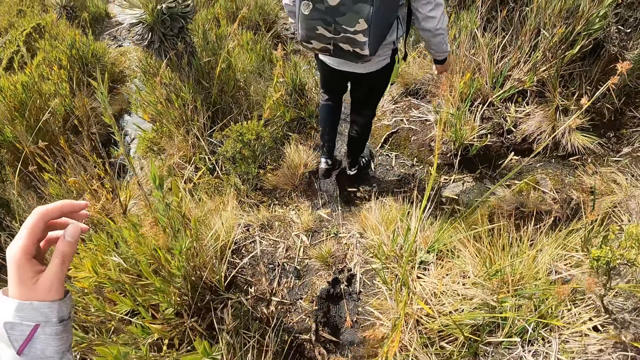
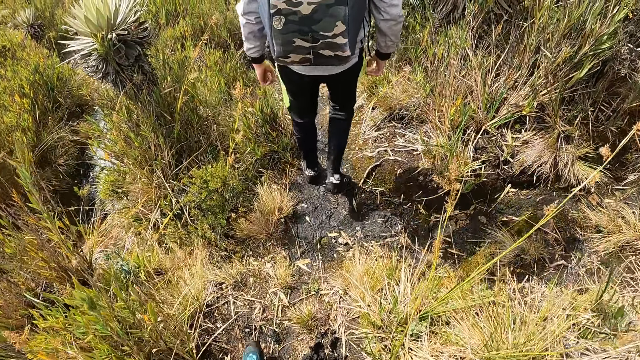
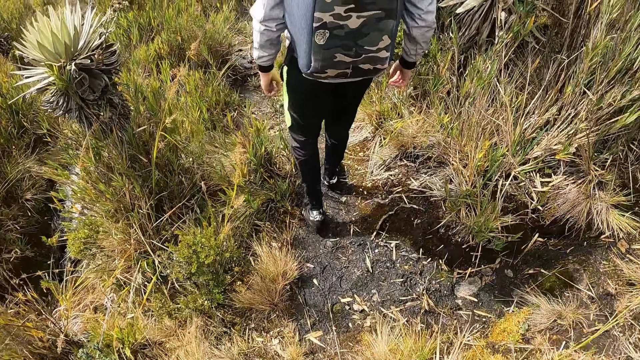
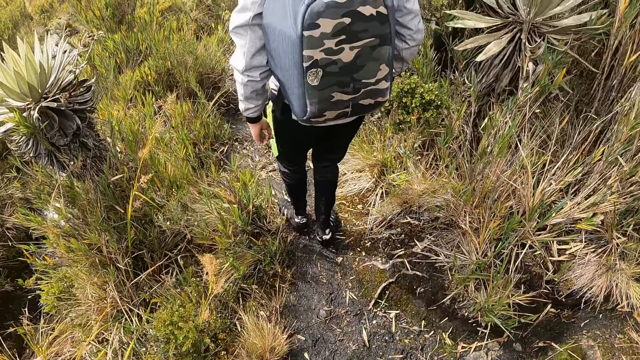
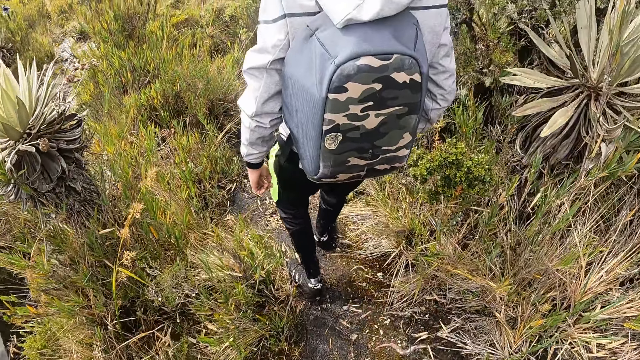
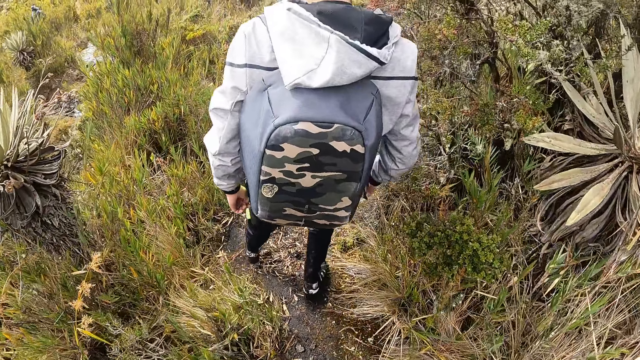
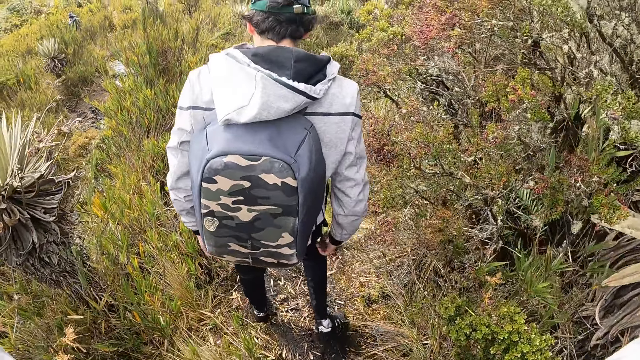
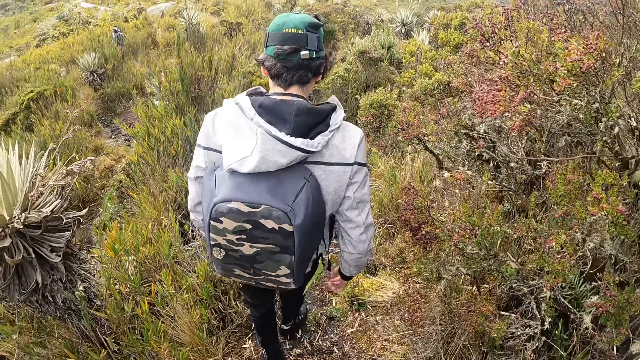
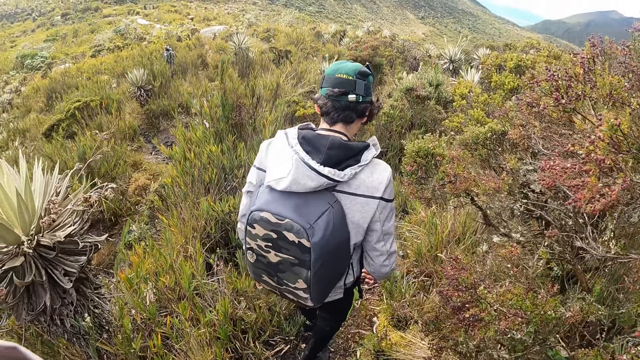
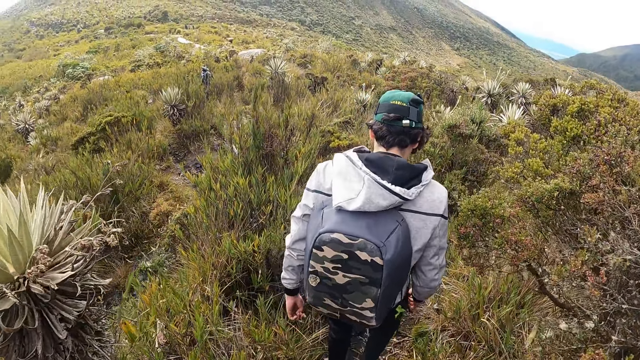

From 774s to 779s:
The camera wearer walks on the path.

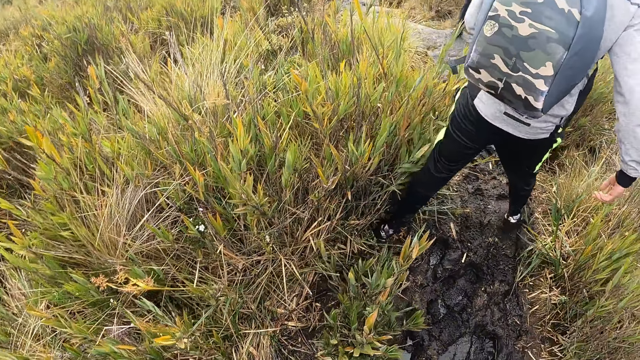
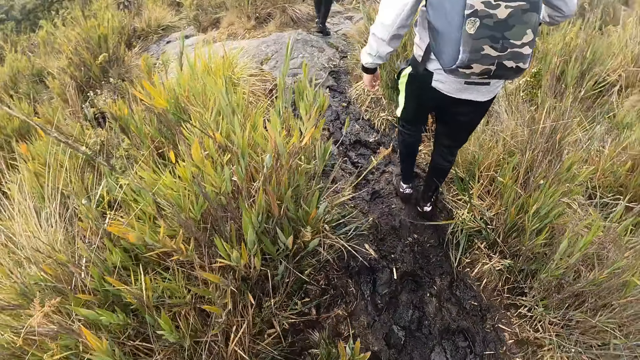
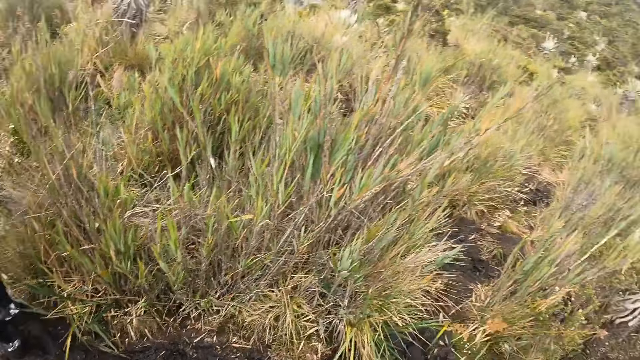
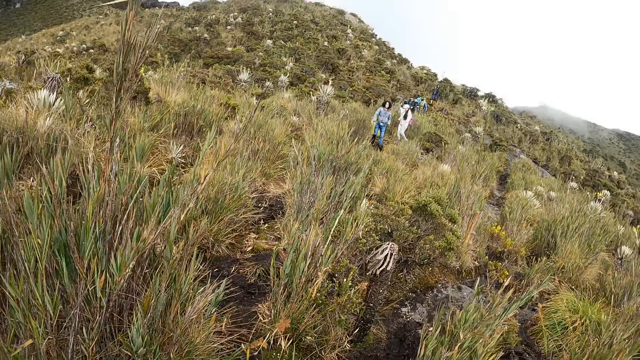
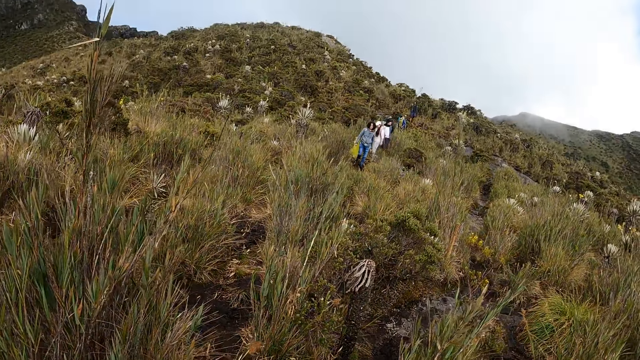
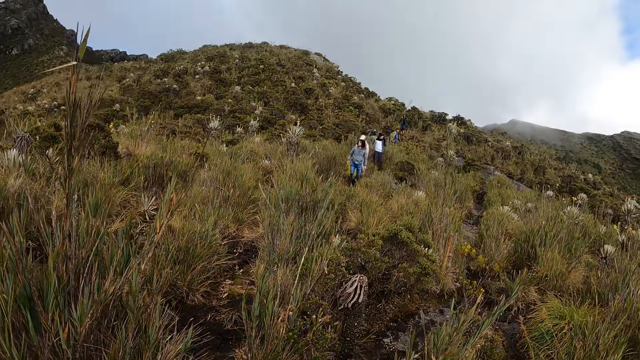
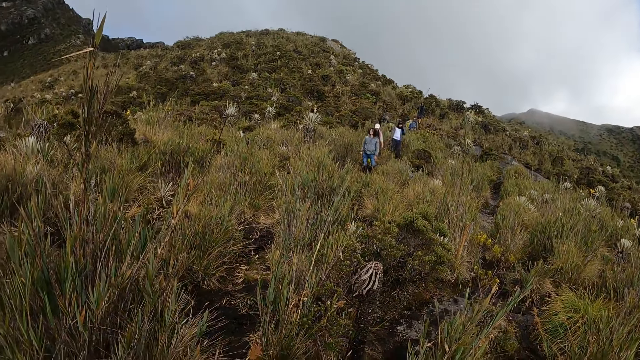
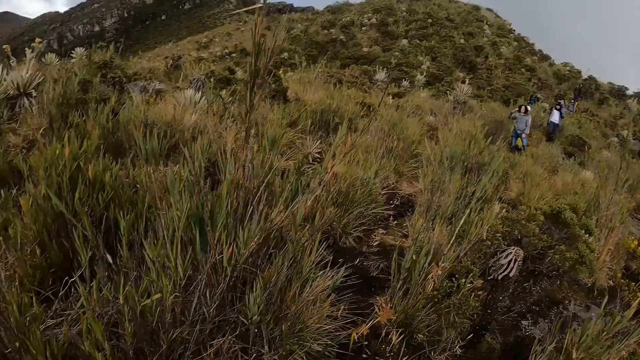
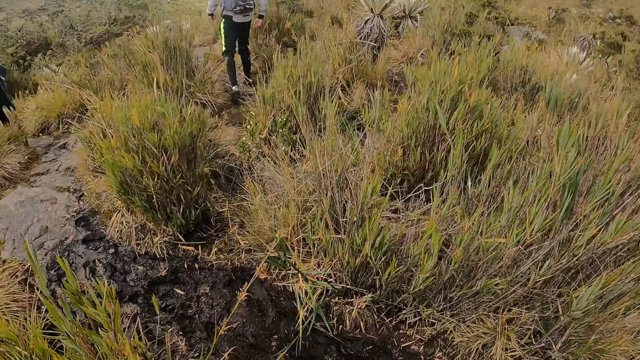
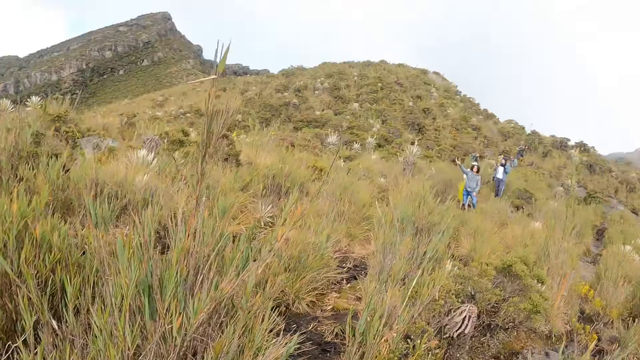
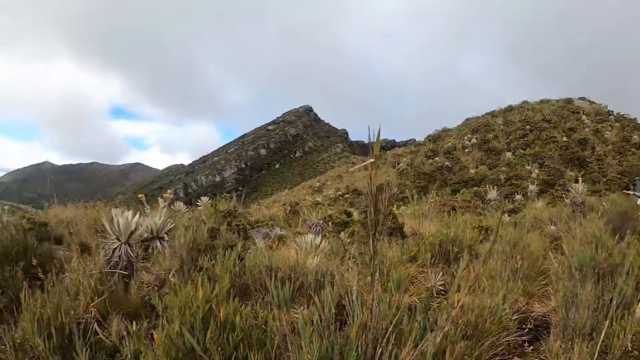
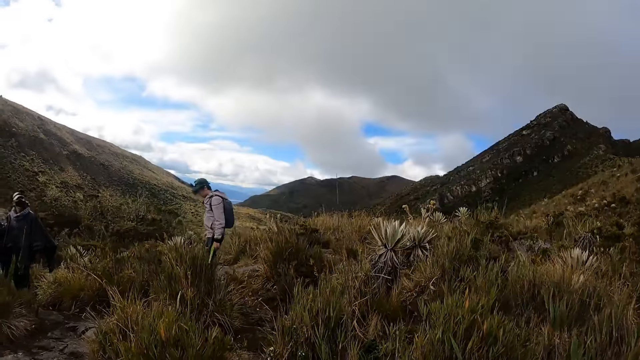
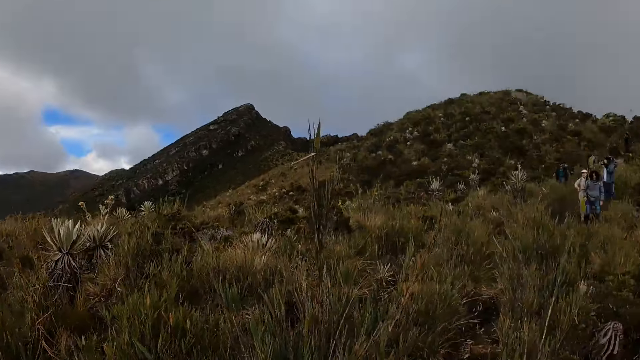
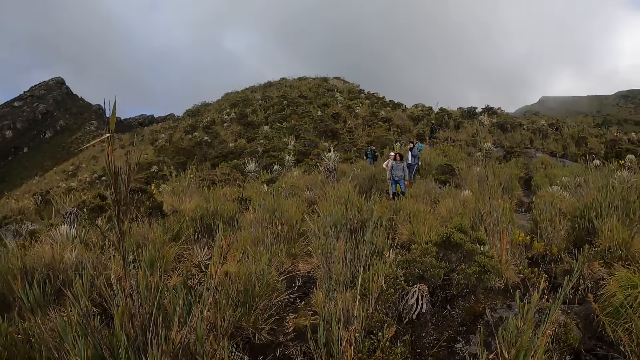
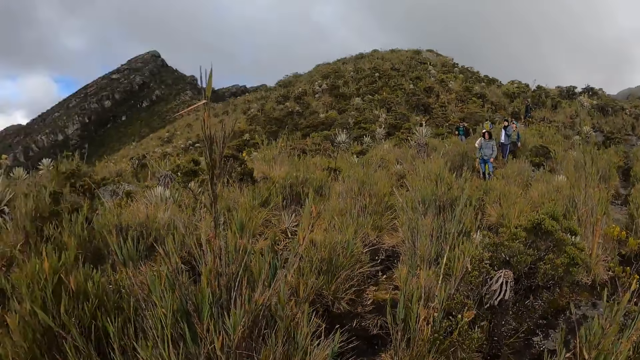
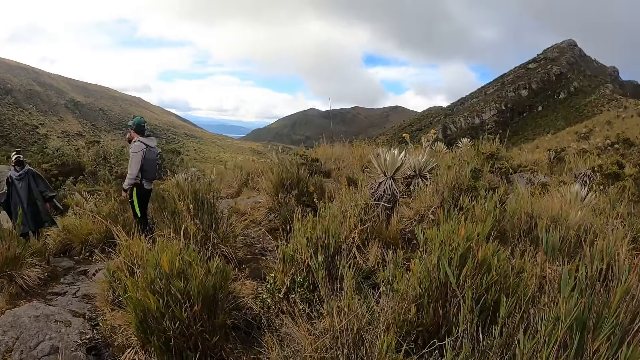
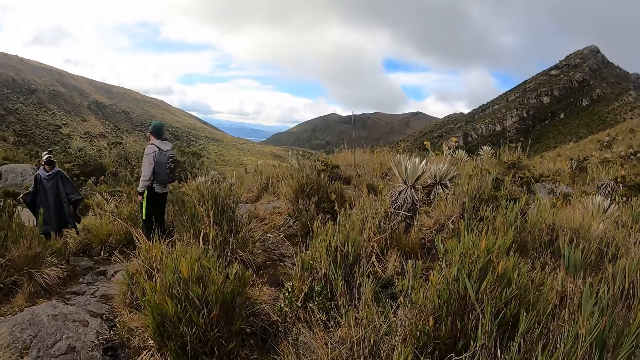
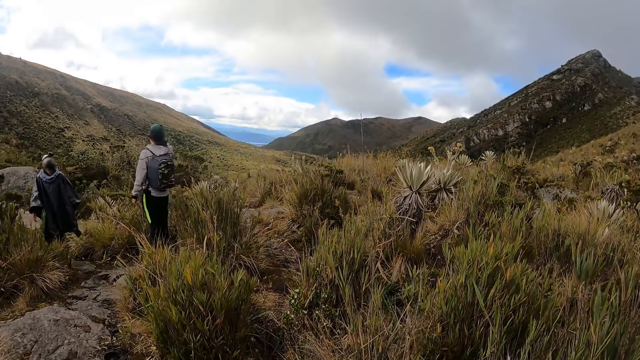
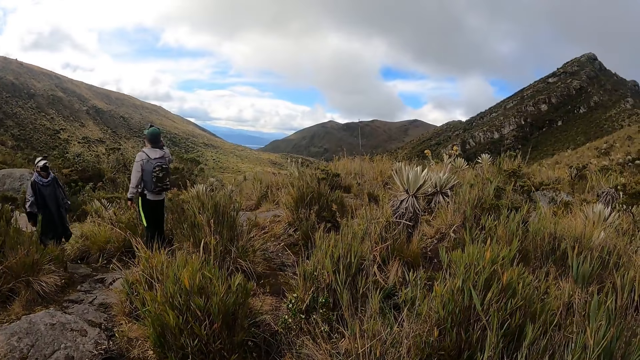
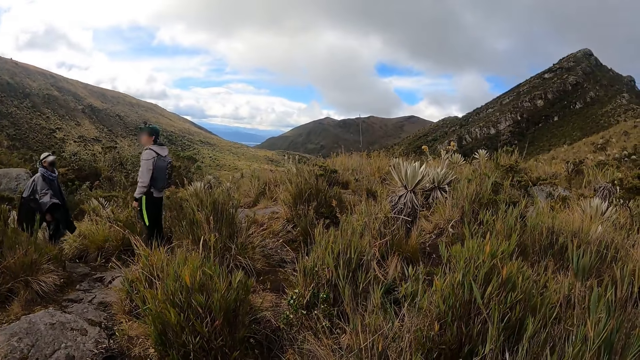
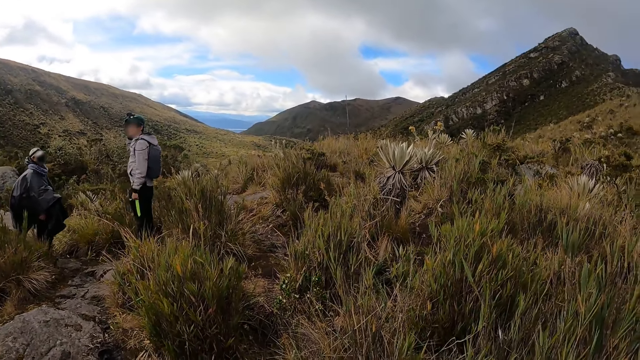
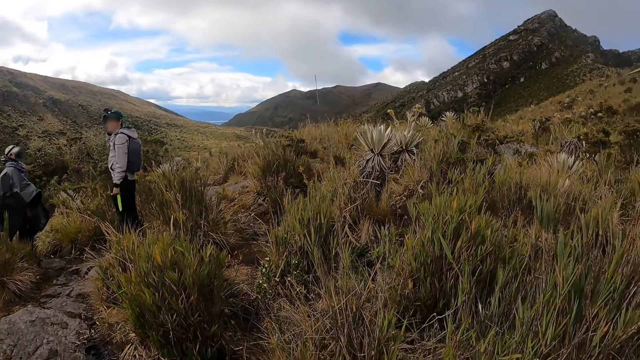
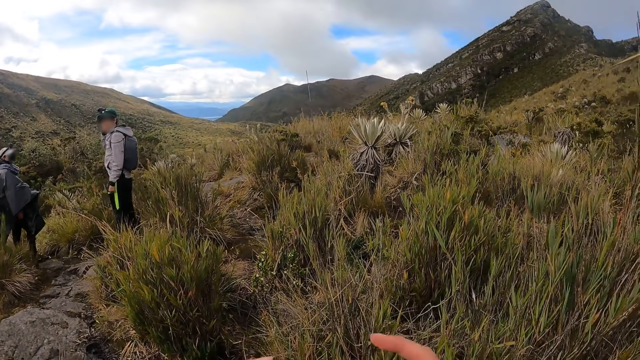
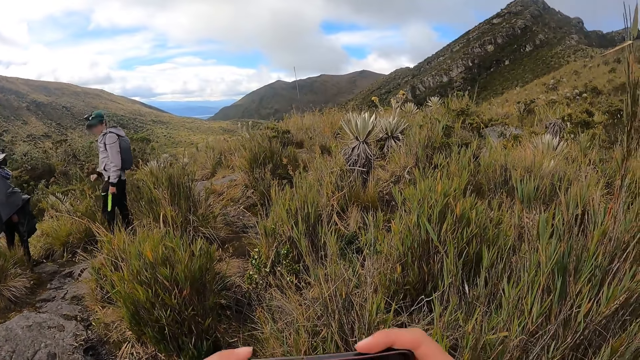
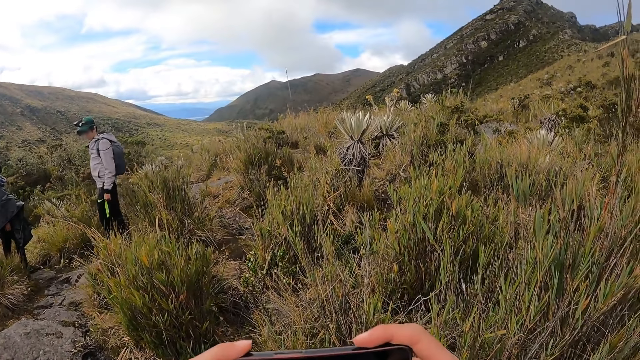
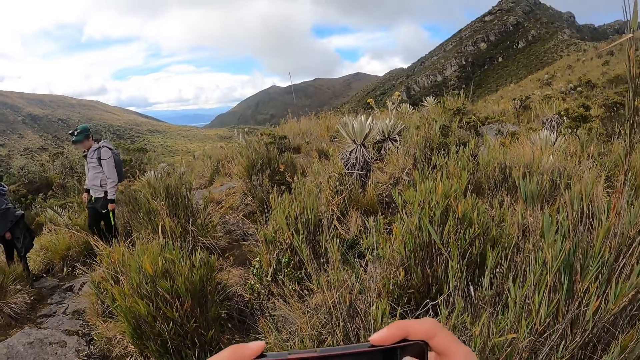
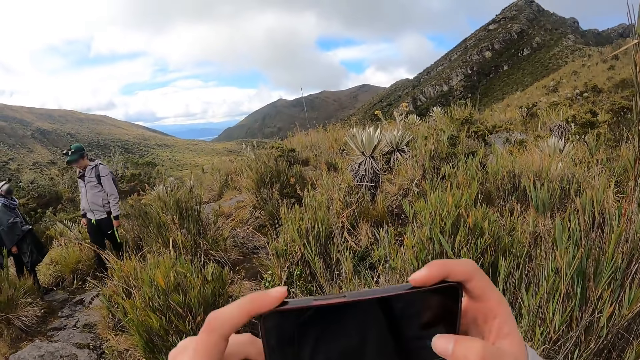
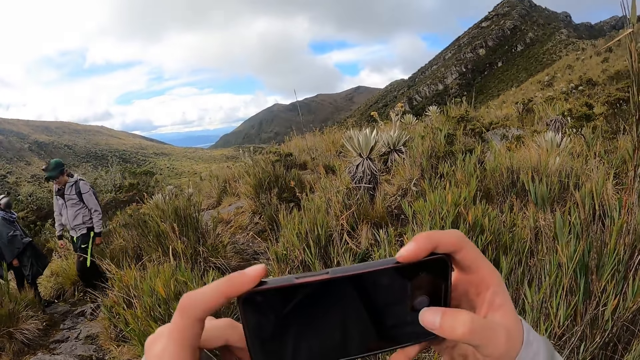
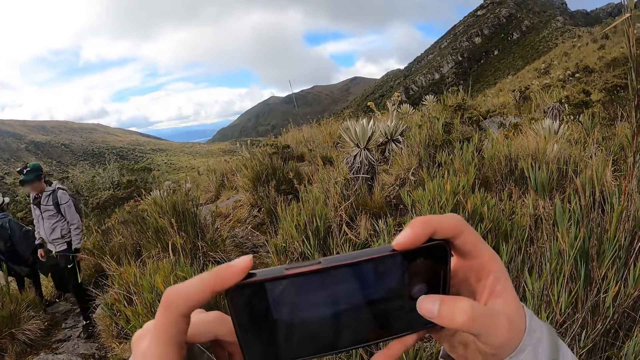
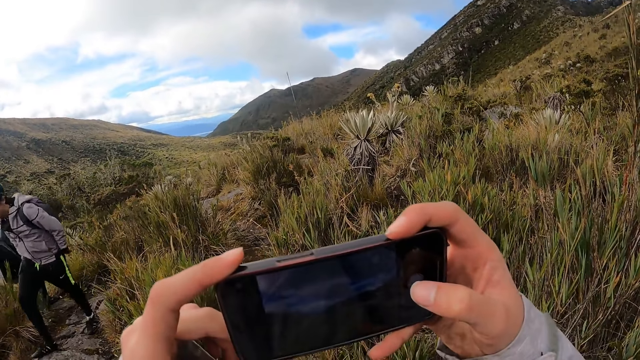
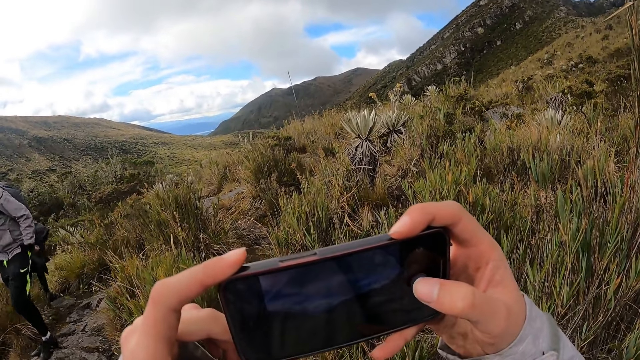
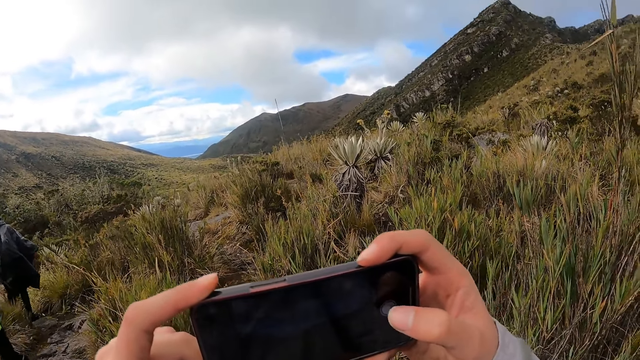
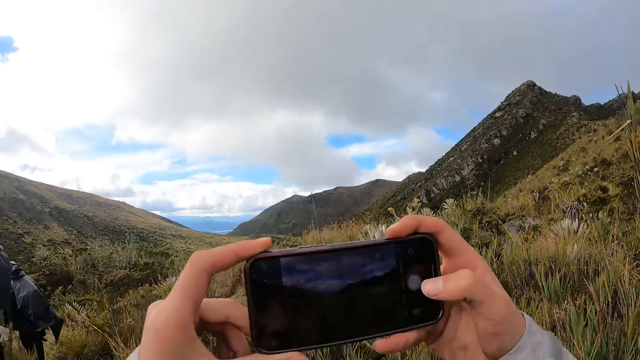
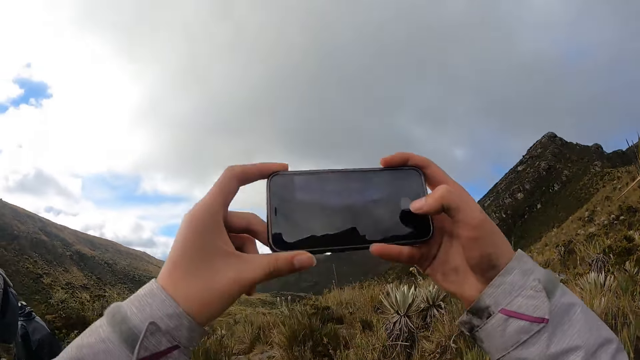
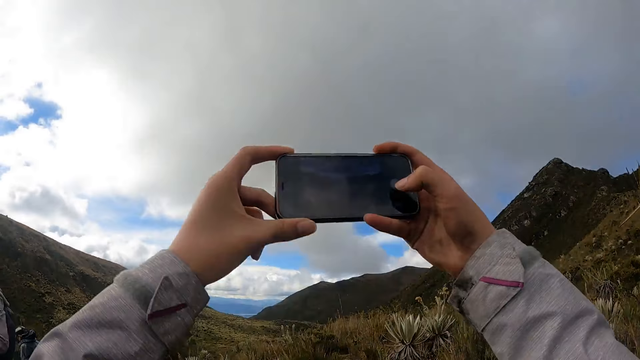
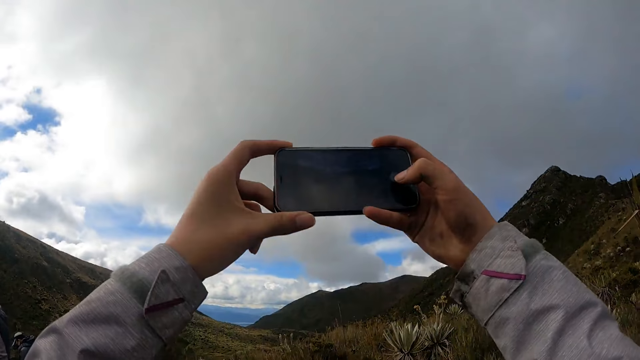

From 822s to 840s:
The camera wearer looks around. A man interacts with a woman. The camera wearer operates a phone with both hands. They take pictures.
